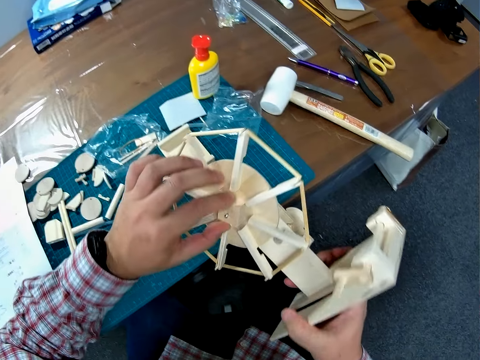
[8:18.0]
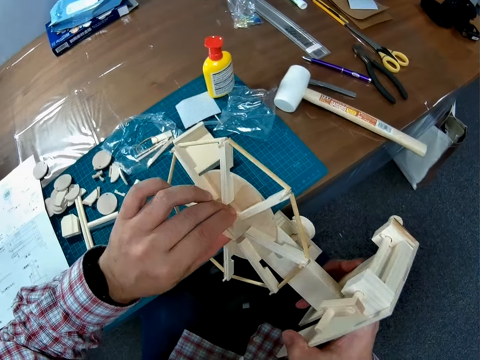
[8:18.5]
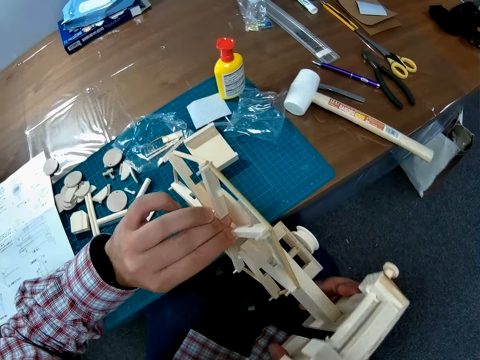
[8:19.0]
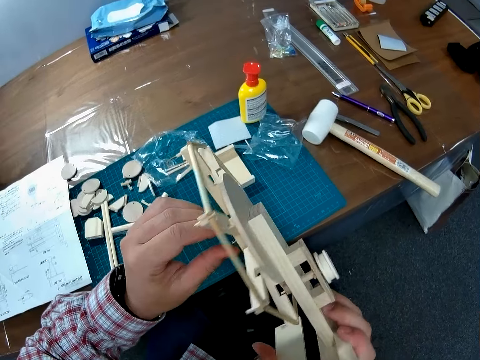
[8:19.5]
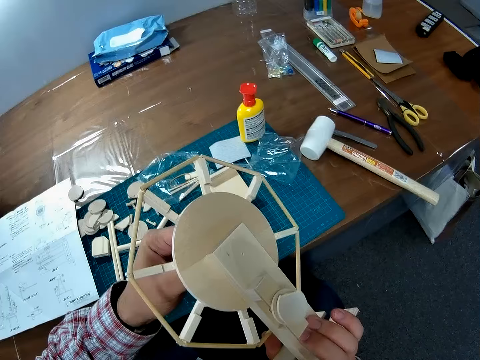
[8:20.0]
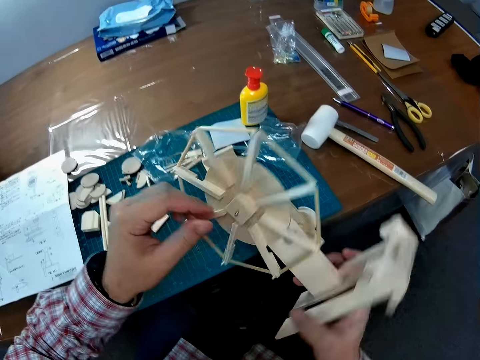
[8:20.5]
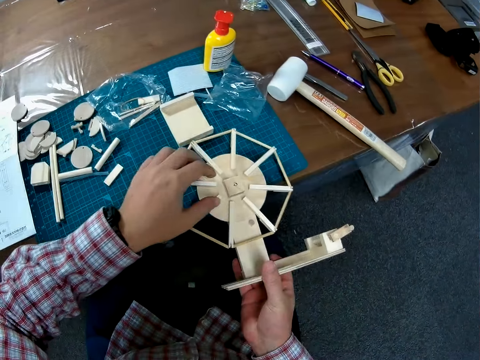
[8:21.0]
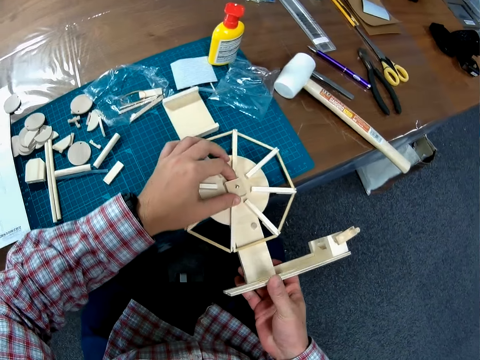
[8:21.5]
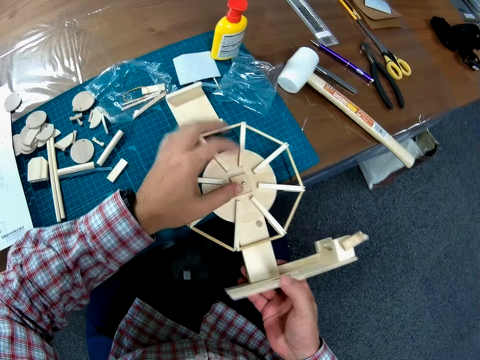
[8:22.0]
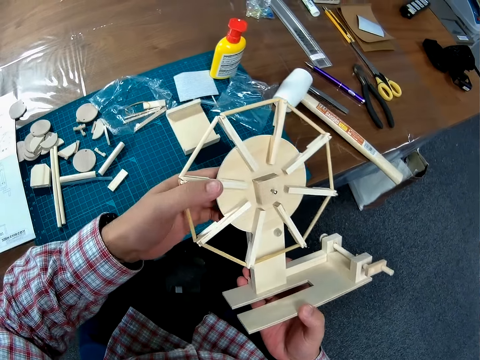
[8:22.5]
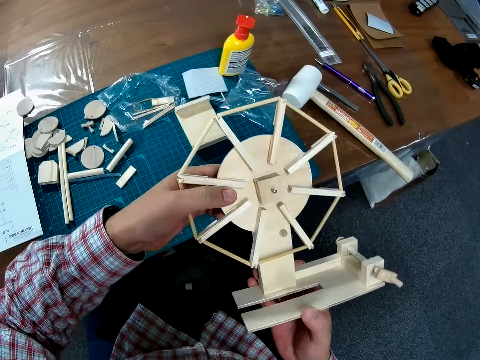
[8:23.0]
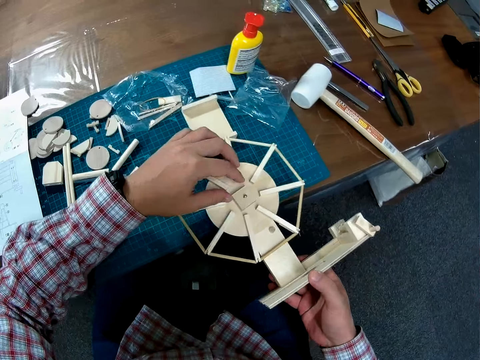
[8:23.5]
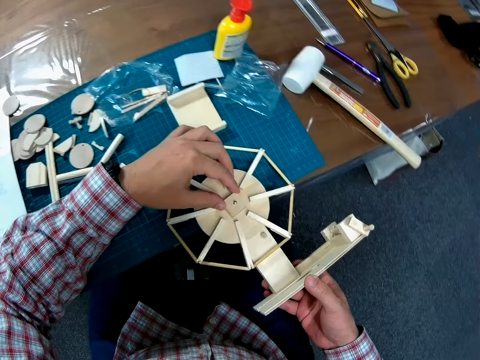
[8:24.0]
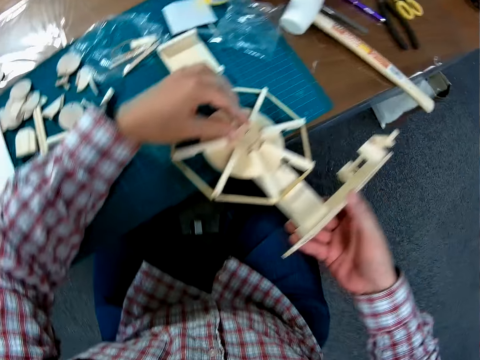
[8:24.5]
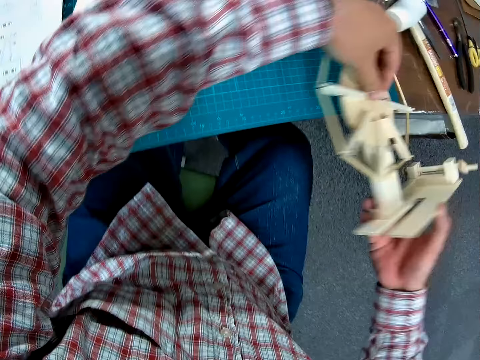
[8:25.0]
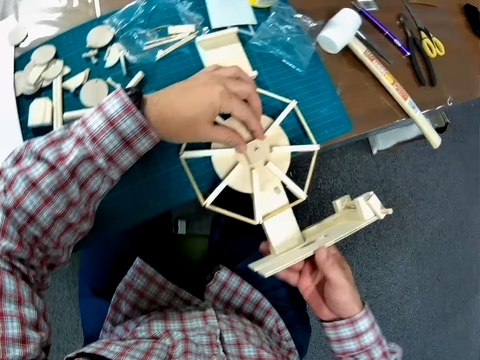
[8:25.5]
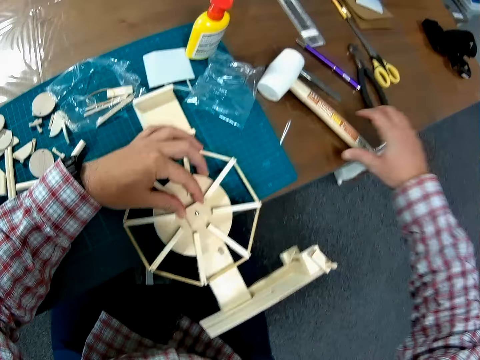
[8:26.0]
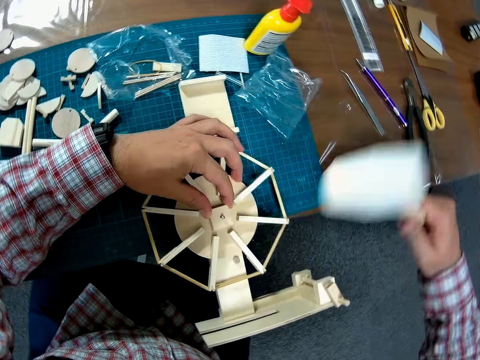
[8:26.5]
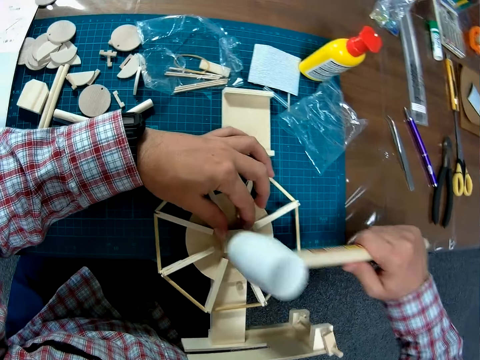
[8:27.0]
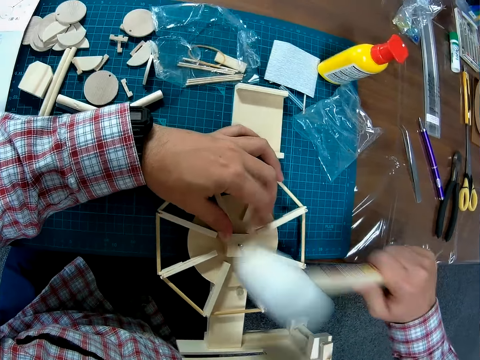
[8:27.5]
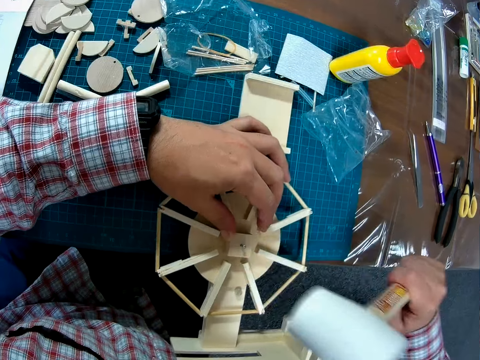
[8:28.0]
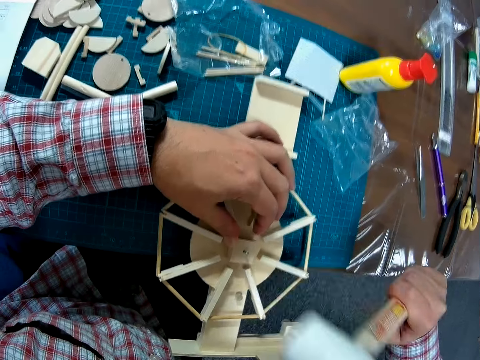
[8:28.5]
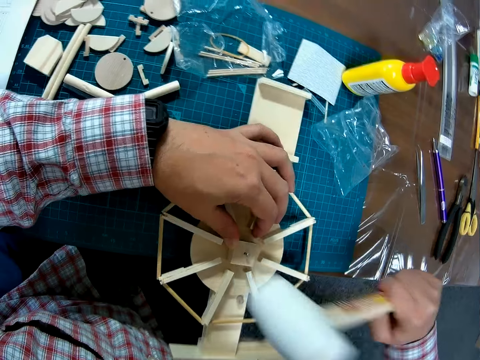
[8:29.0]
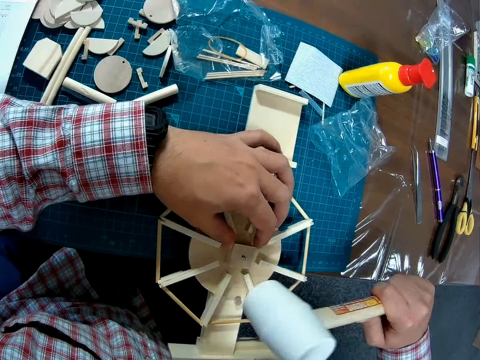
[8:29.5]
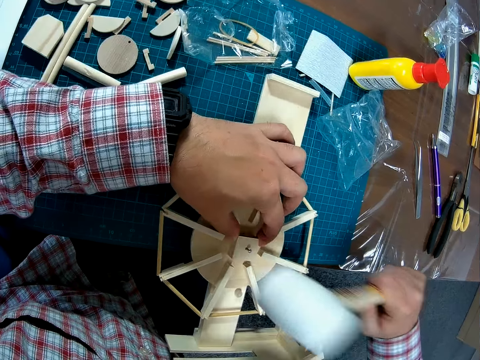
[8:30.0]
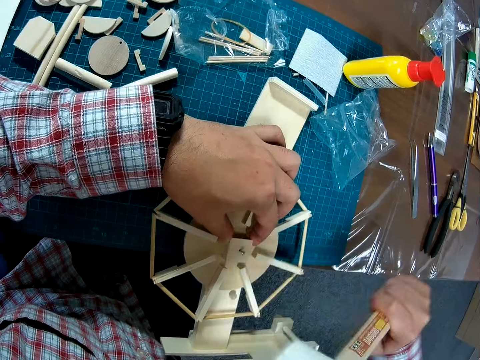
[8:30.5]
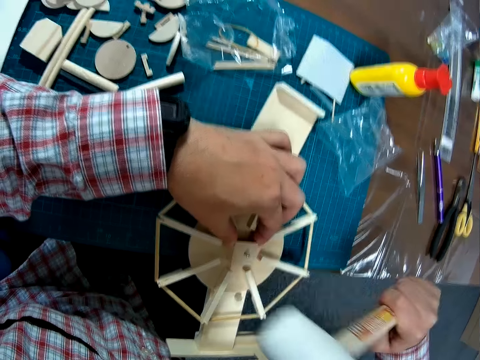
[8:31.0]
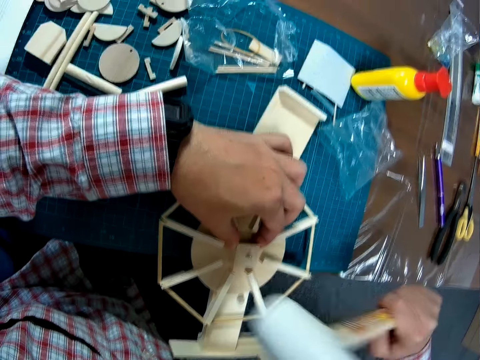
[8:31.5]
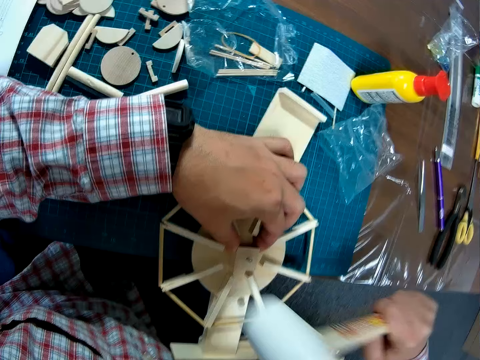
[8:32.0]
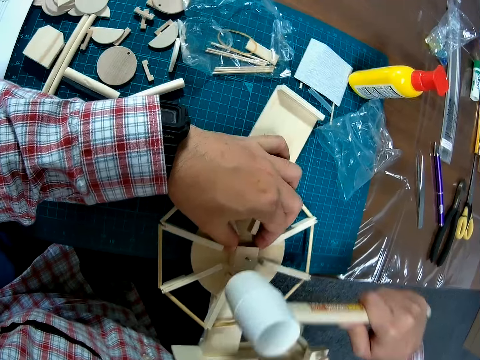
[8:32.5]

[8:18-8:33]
The camera wearer raises something. They turn something. They adjust the wood piece on the wind vane. They turn something again. They put something on the cutting mat. They raise something. They put something on the cutting mat. They raise something. They put something on the cutting mat. They pick up the hammer from the table. They hit a nail on something using the hammer.

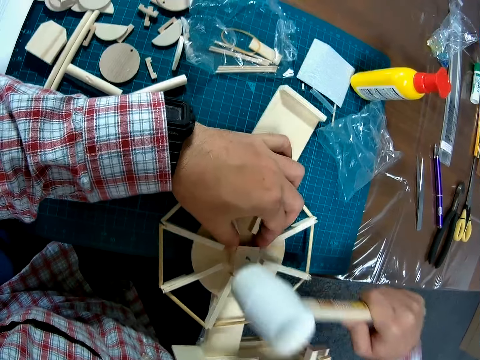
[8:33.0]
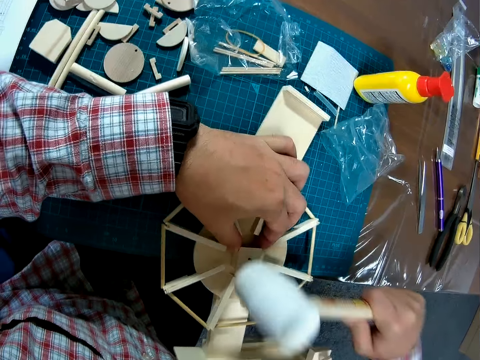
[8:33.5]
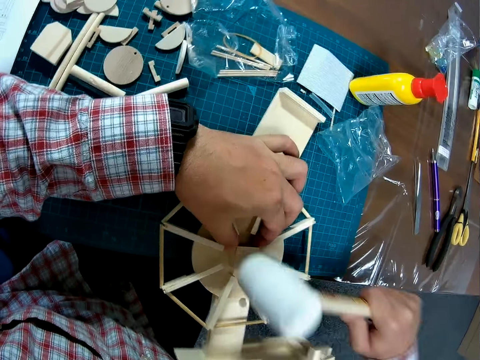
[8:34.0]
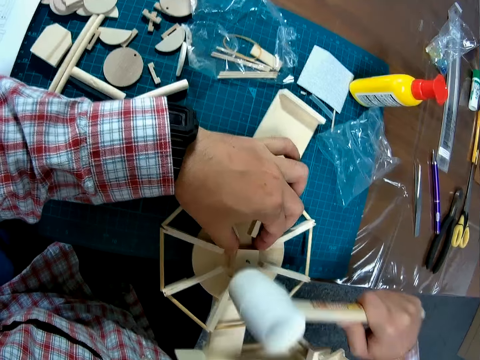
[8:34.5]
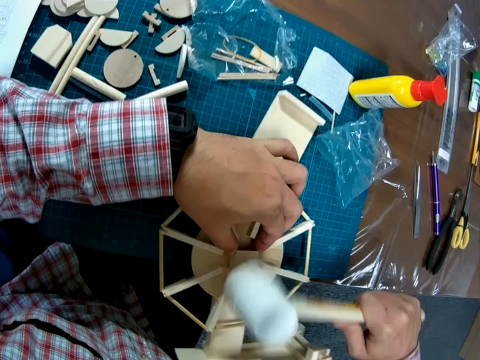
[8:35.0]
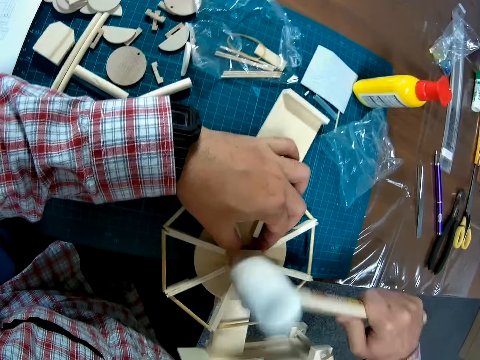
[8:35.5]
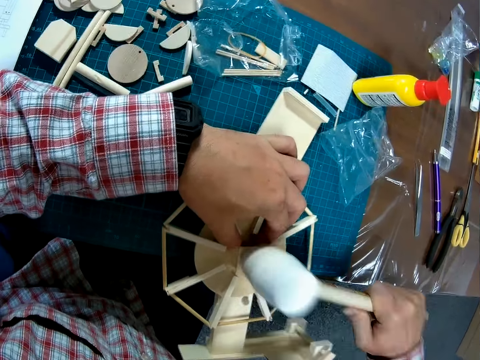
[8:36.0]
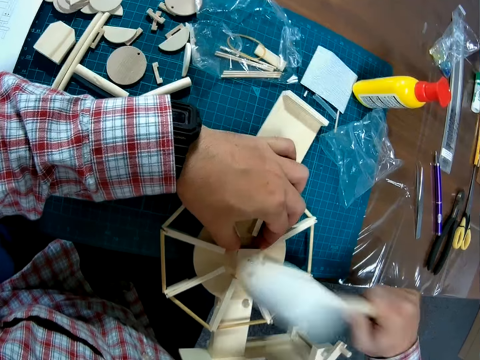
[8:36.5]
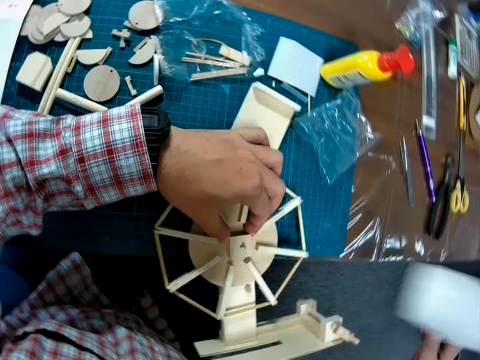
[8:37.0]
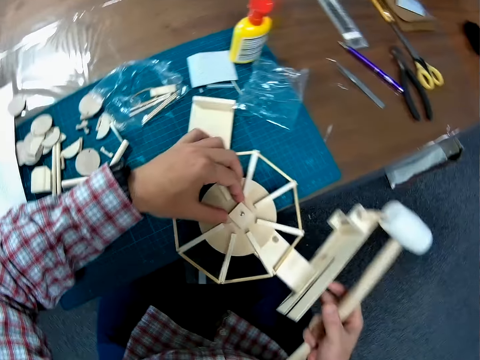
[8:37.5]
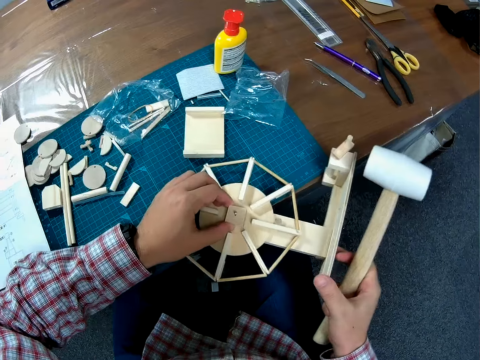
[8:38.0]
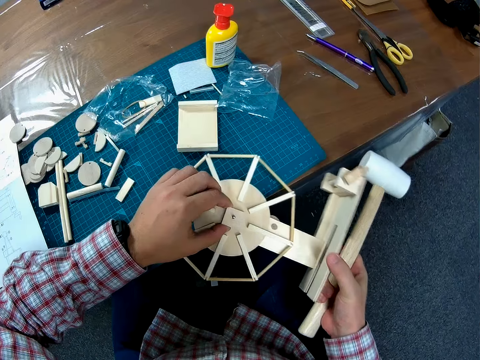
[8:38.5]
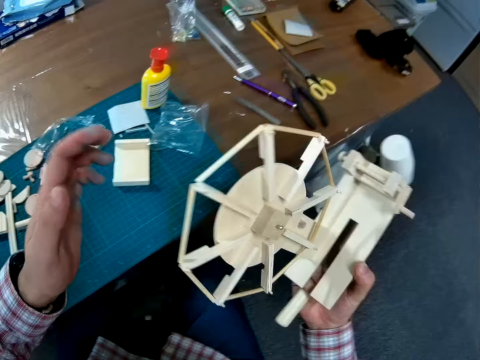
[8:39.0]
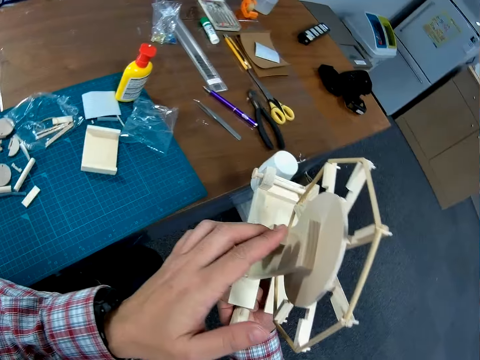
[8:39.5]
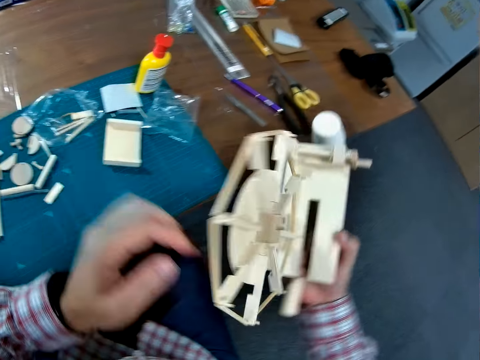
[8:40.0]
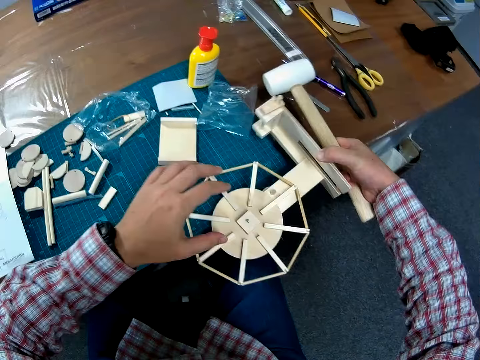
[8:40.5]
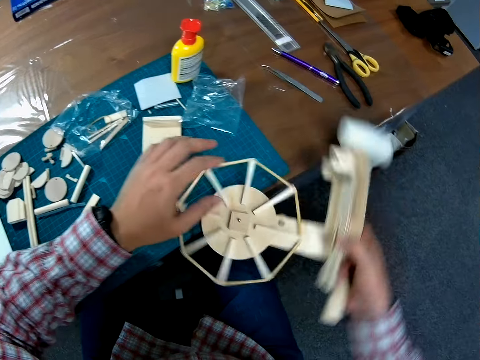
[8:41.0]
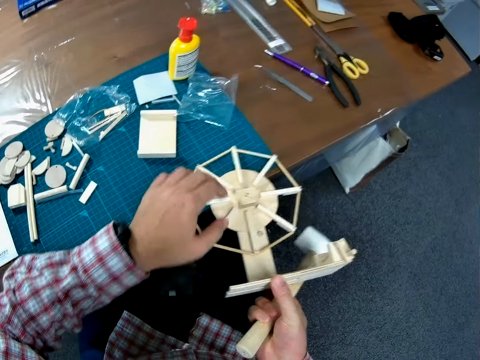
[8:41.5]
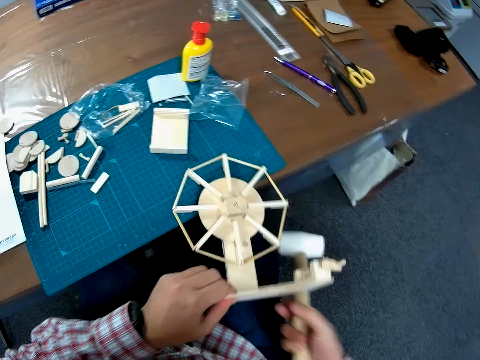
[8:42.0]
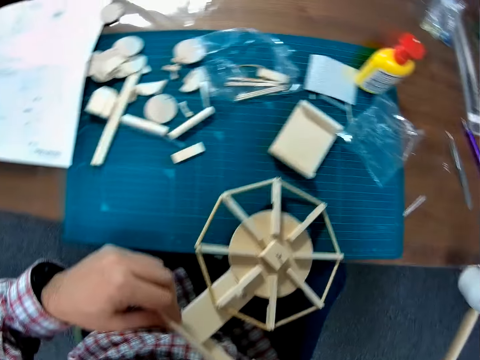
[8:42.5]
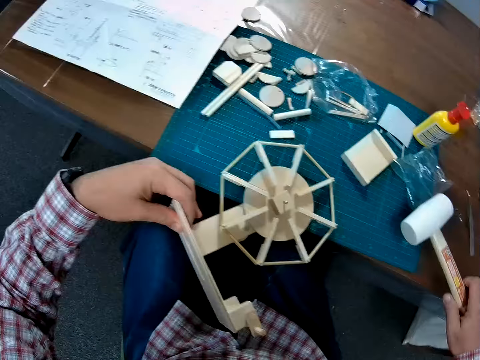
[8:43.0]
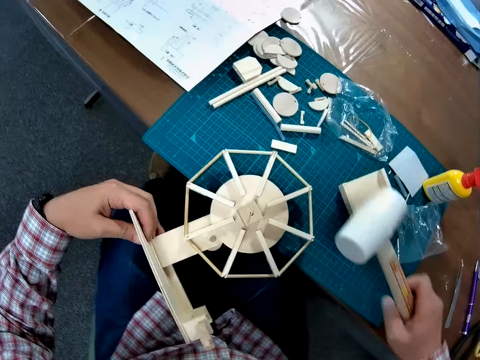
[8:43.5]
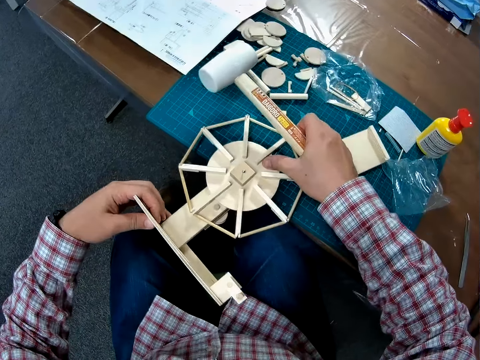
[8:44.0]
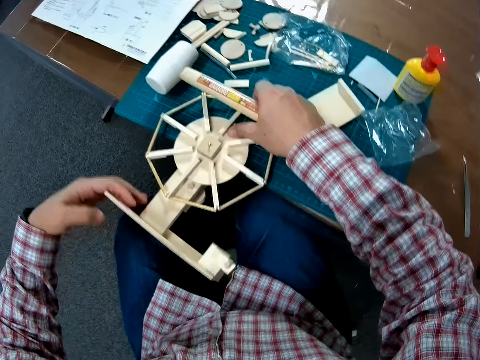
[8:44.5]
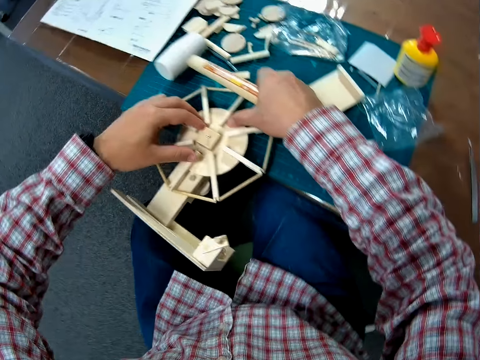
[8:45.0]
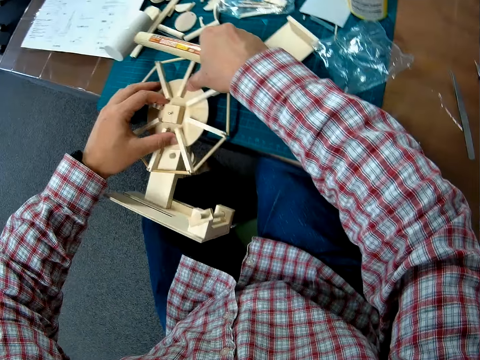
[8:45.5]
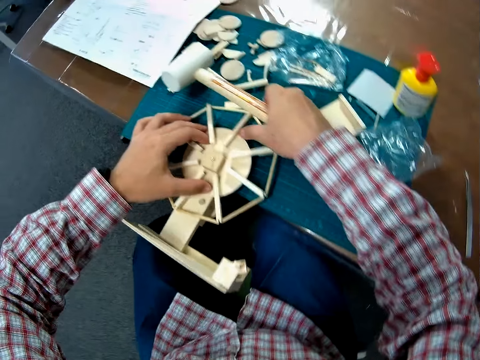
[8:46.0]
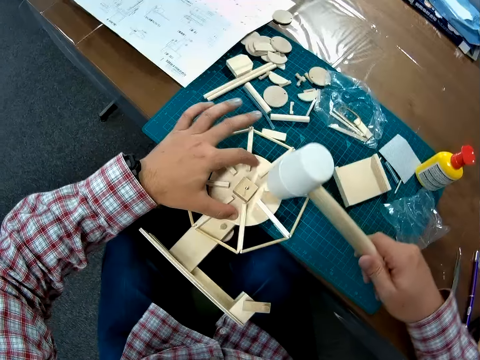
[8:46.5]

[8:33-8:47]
The camera wearer stops hitting the nail on something. They turn the wind mill. They hold something with both hands. They hold the rubber mallet and something with one hand. They raise the wind mill. They hold something with one hand. They place the wind mill on the table, on the cutting mat. They move something. They put something on the cutting mat. They remove one hand from something. They move something in different directions. They put the right hand on something. They remove the left hand from something. They put the left hand on something. They remove the left hand from something. They put the left hand on something.
